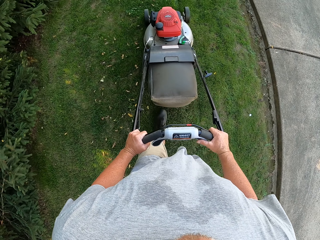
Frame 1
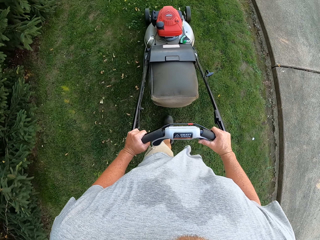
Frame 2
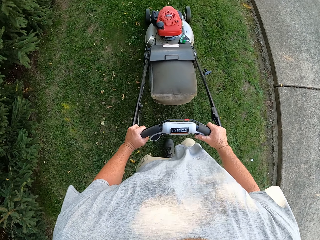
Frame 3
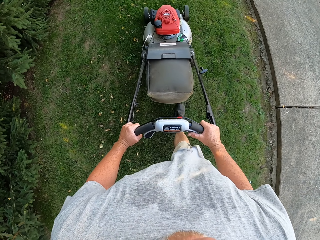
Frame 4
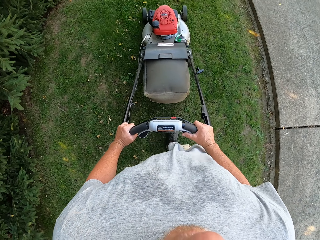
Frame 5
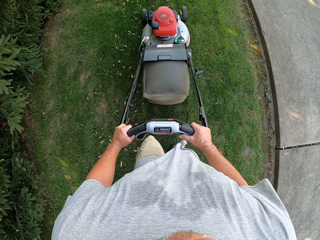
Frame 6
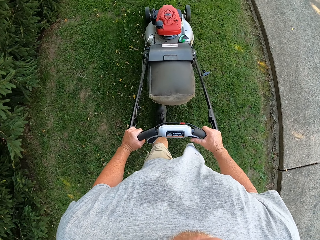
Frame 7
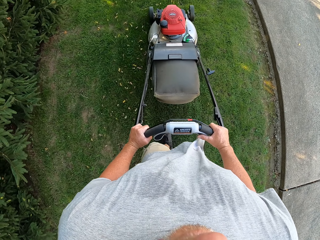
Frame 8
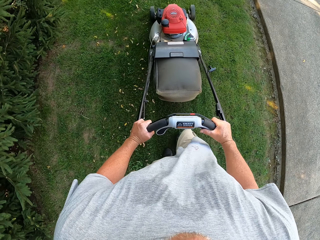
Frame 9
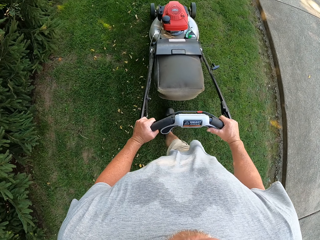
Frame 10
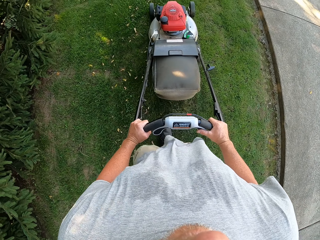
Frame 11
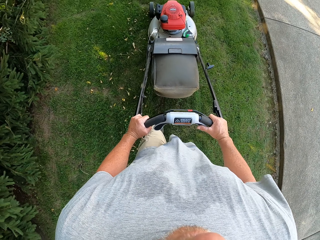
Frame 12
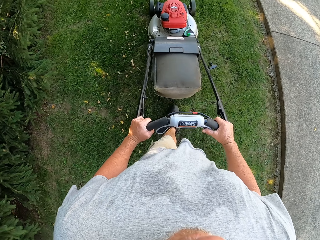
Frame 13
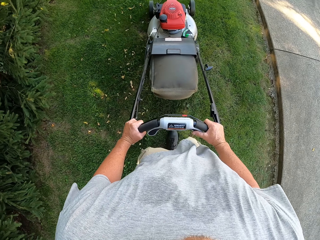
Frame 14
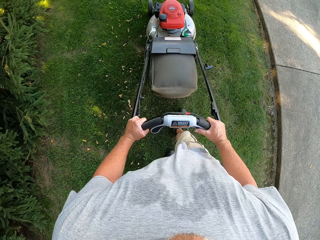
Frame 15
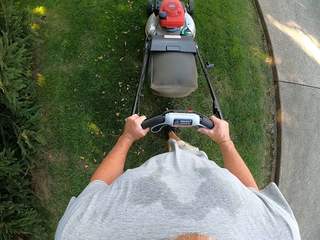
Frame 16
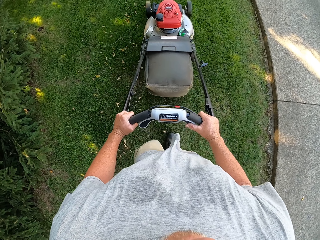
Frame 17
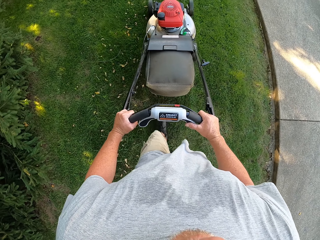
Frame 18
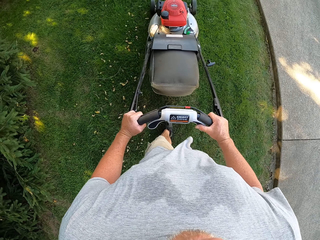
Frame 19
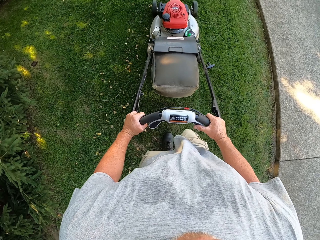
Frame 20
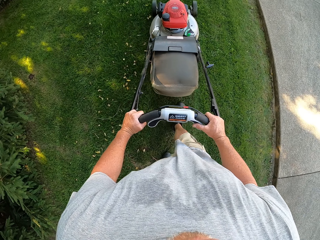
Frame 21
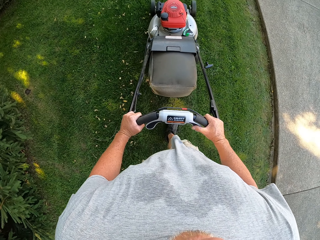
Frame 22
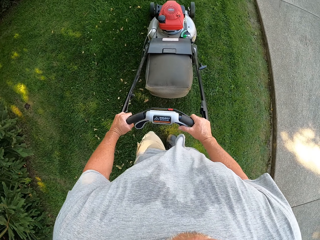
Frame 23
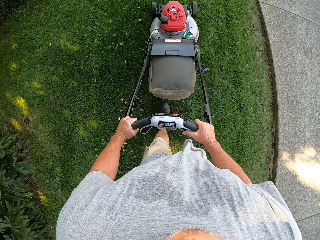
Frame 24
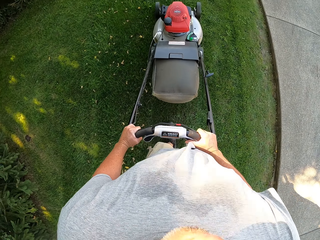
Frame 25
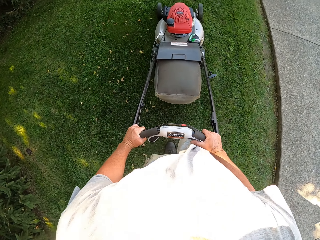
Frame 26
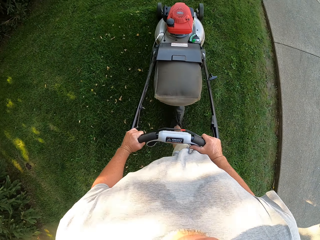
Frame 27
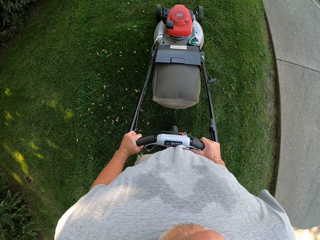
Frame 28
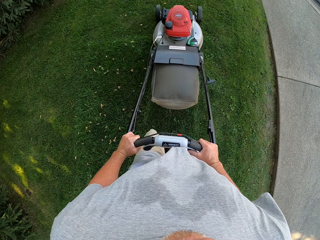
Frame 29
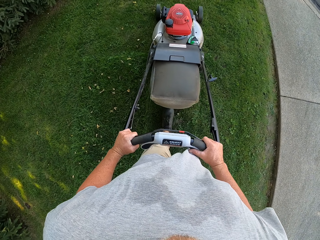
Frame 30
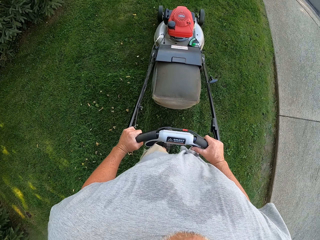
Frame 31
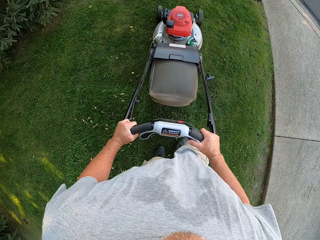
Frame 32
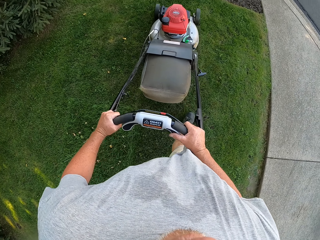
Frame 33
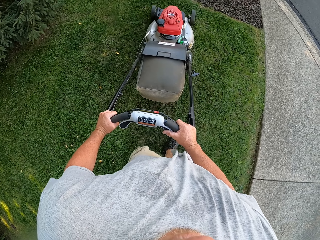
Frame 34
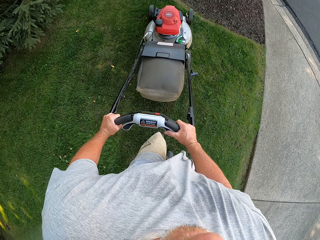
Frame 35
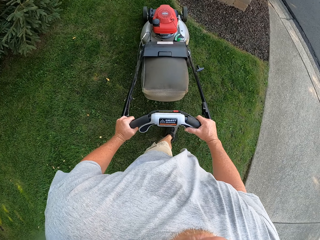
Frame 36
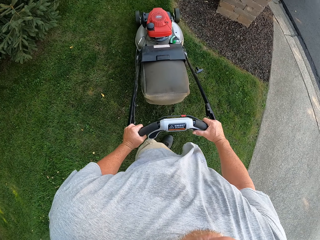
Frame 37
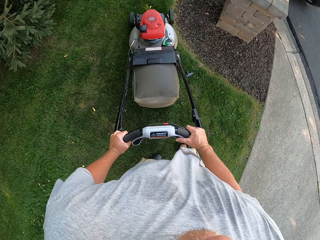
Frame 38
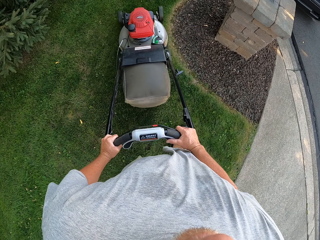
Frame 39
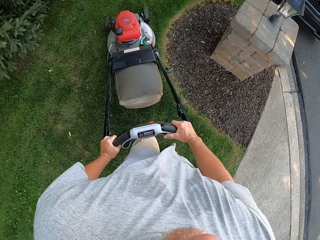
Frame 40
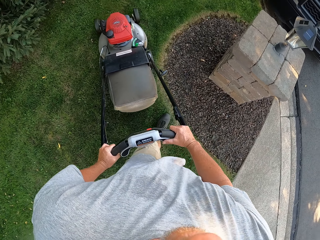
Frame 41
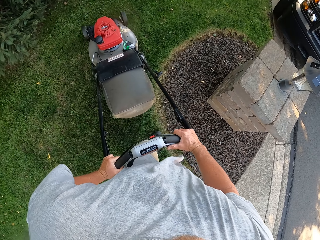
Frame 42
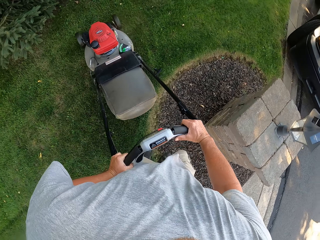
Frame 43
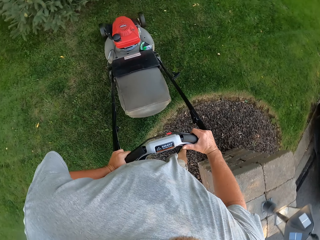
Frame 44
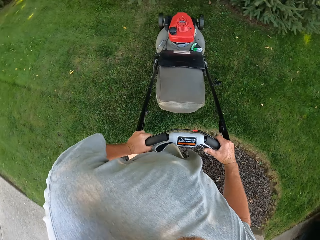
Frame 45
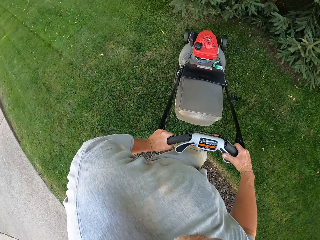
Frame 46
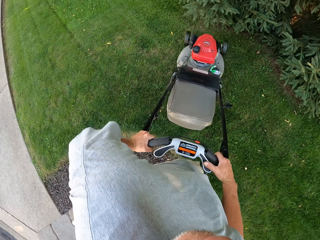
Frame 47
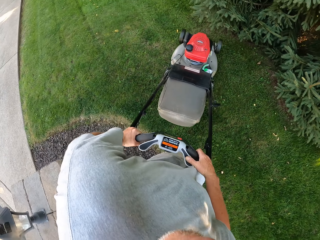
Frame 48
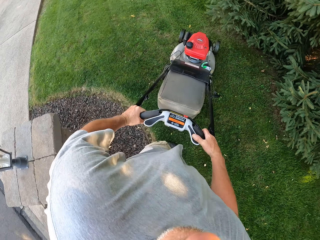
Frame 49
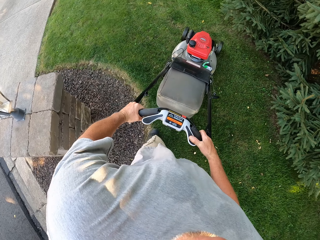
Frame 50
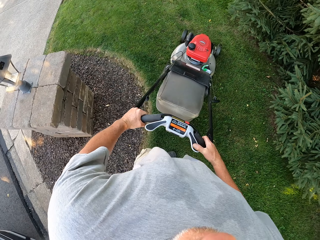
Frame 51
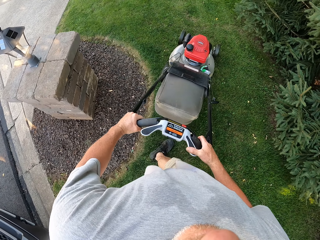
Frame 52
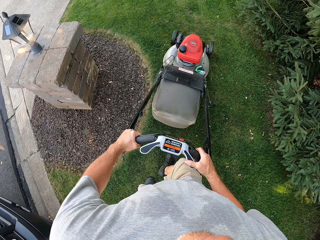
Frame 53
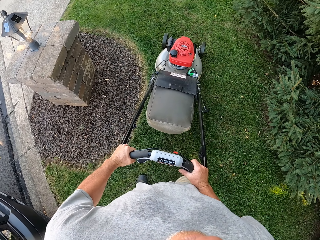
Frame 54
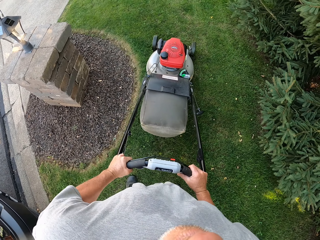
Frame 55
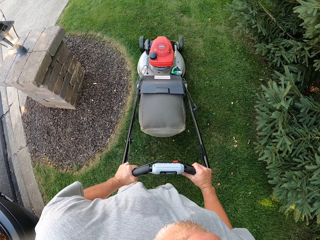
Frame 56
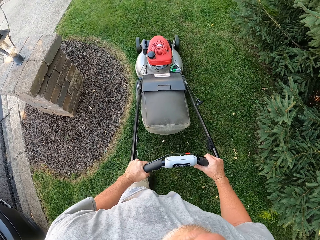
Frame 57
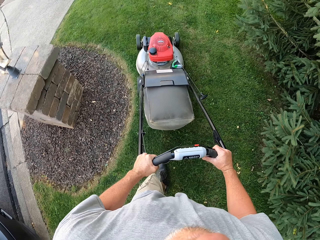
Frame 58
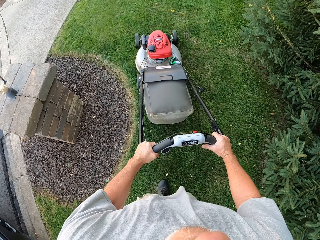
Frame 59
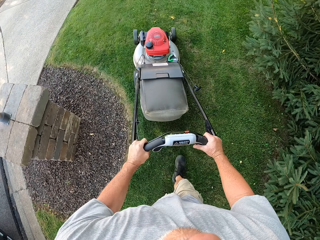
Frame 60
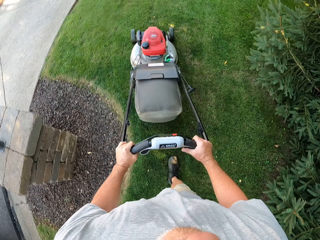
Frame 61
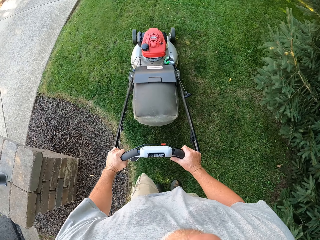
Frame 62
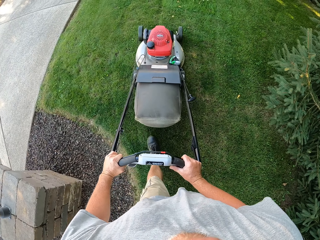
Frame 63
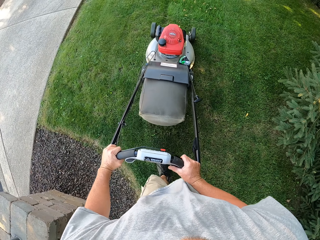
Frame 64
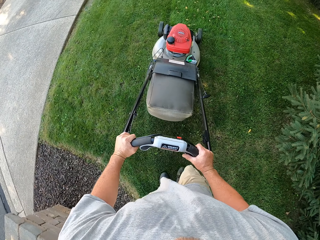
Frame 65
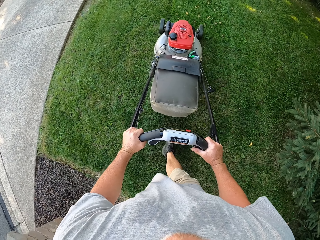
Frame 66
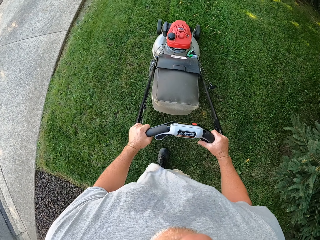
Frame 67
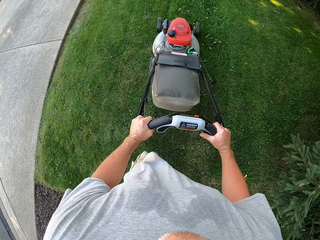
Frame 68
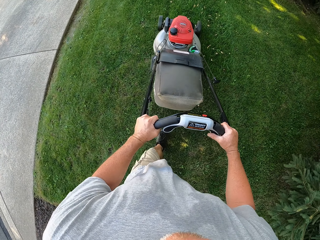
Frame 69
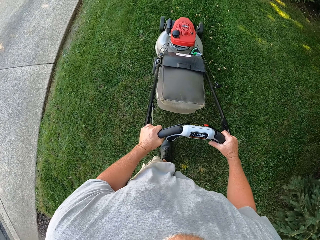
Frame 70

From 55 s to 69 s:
The camera wearer mows the lawn. They mow the lawn again. They turn around. They cut the grass using a lawnmower. They move back with the lawnmower. They cut the grass using the lawnmower.

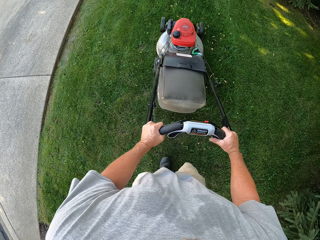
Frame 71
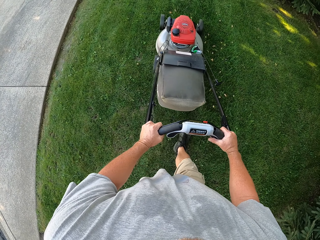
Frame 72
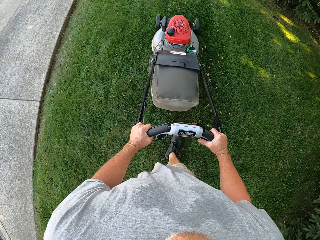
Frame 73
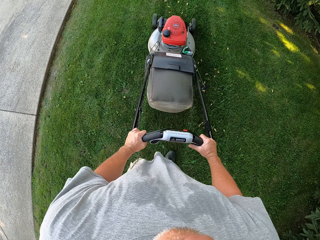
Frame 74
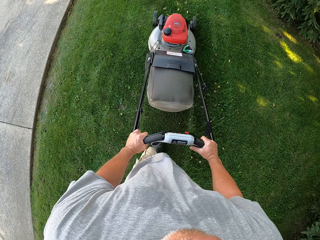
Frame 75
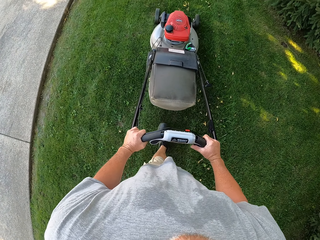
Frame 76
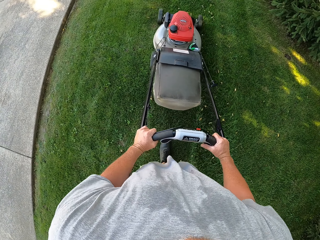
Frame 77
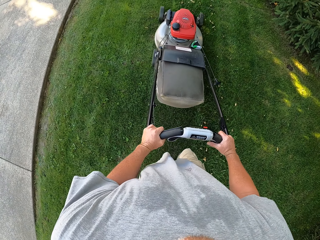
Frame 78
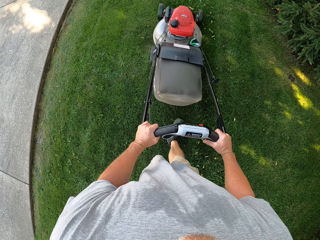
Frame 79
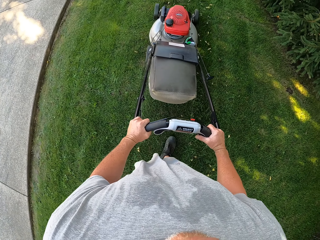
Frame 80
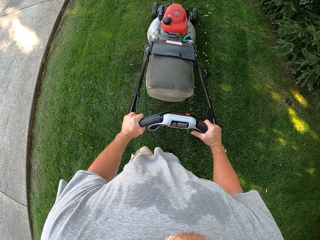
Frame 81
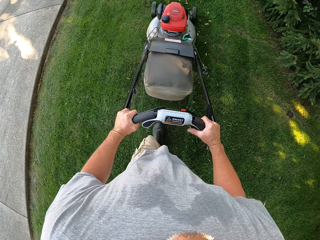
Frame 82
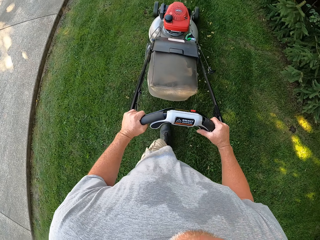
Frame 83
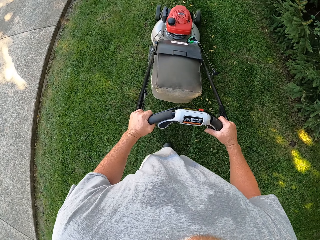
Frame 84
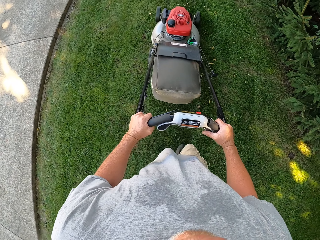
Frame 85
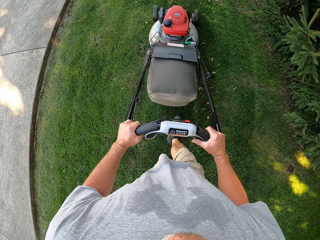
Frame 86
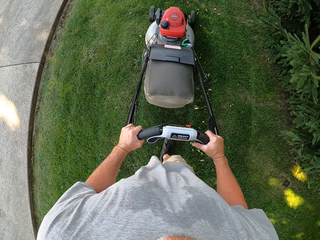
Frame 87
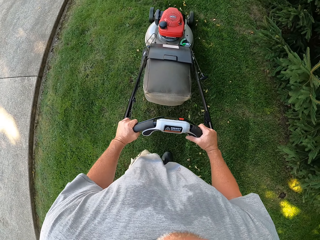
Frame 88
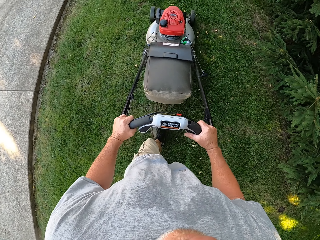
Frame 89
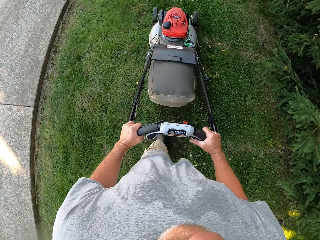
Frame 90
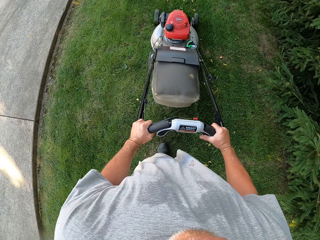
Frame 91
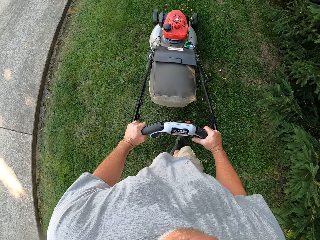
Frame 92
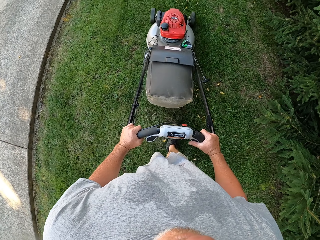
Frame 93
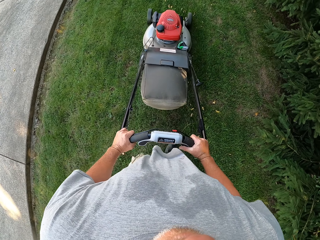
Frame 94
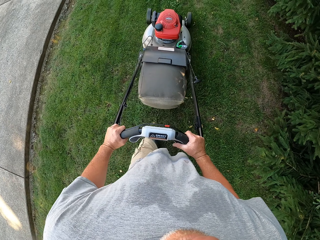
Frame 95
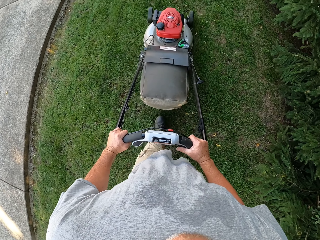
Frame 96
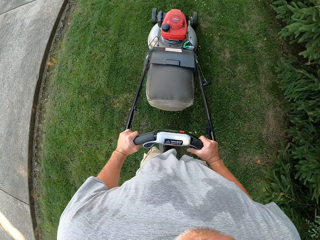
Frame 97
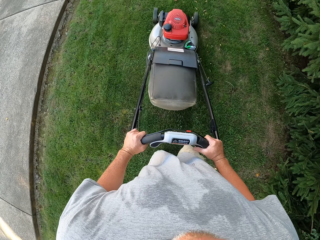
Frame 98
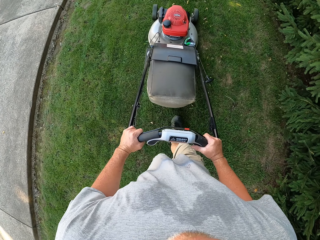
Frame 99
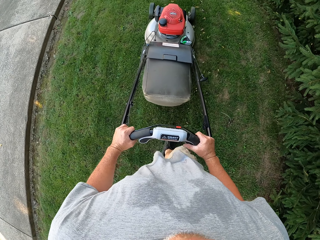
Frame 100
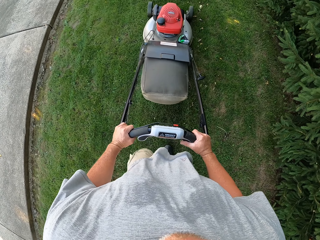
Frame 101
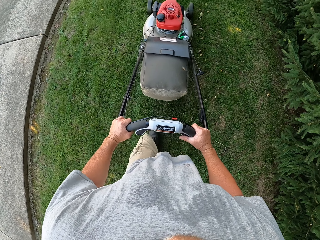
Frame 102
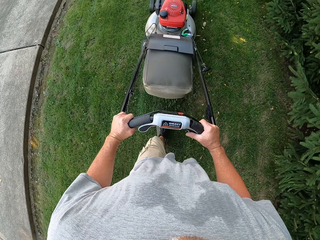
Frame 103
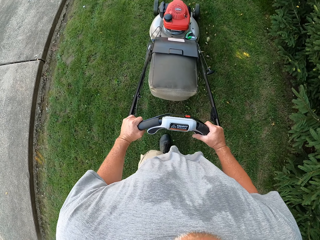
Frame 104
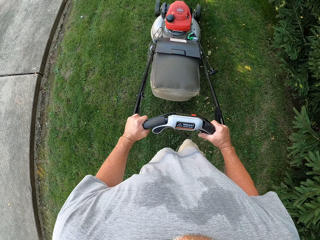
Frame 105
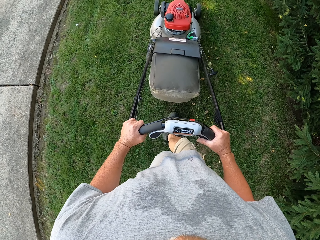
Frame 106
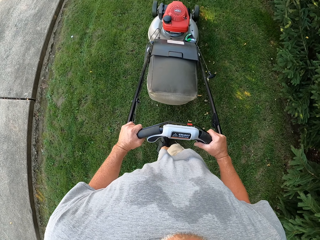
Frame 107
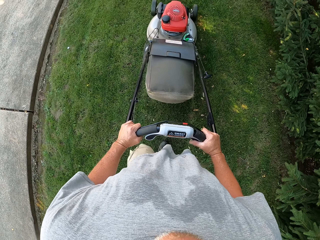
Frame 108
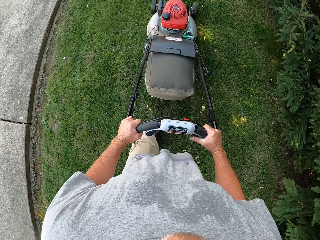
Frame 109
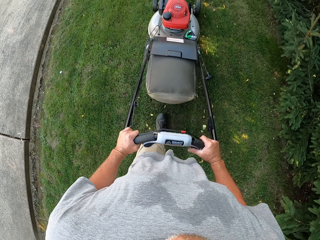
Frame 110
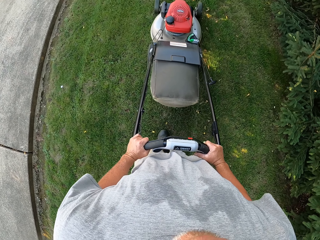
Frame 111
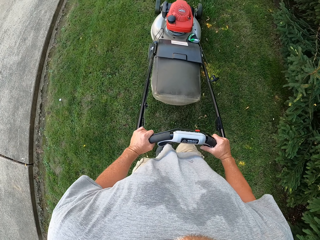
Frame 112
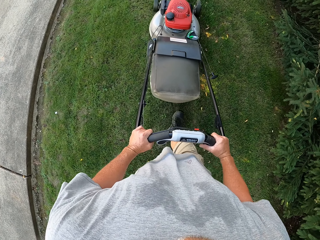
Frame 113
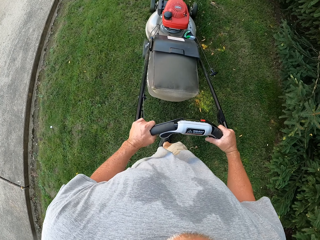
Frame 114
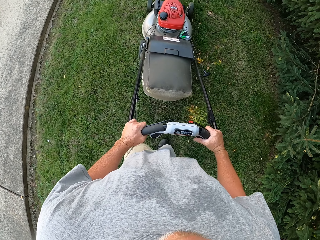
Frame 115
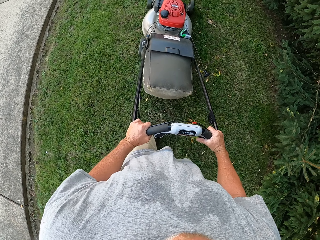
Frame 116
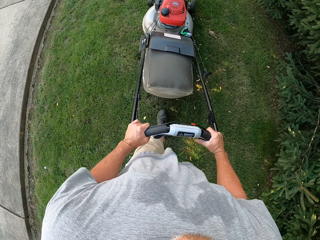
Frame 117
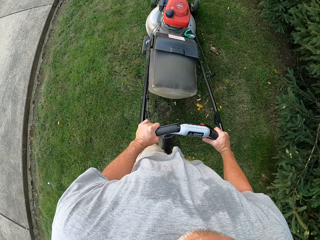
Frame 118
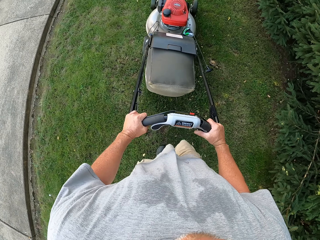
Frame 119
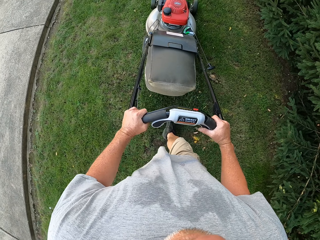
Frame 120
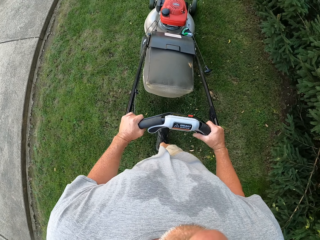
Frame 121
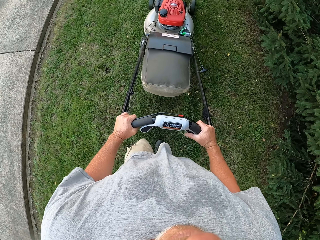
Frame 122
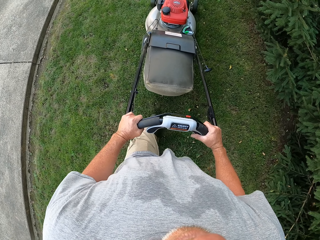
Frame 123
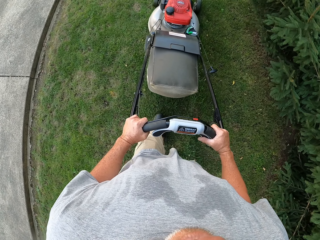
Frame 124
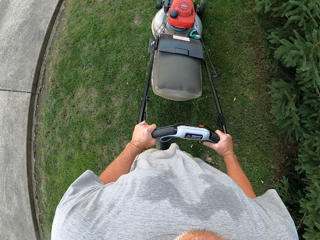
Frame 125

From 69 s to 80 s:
The camera wearer mows the lawn. They mow the lawn again.
